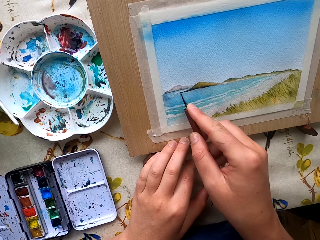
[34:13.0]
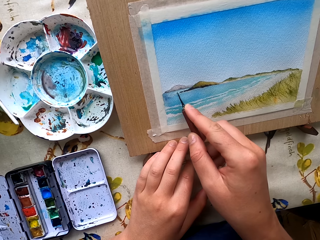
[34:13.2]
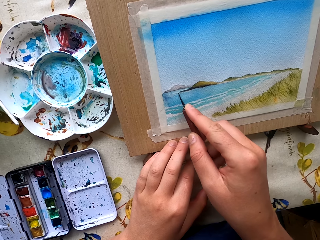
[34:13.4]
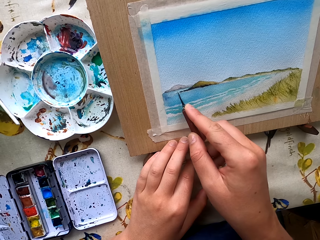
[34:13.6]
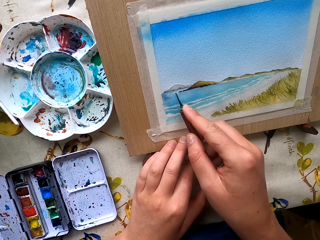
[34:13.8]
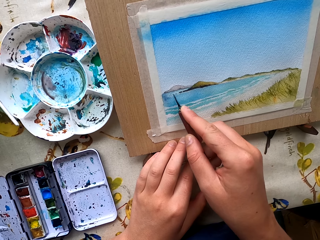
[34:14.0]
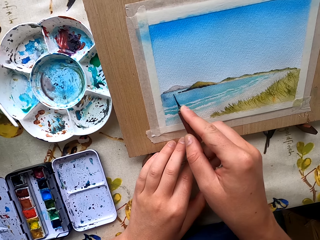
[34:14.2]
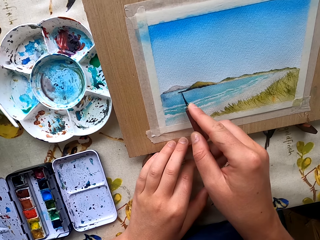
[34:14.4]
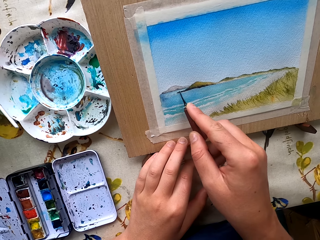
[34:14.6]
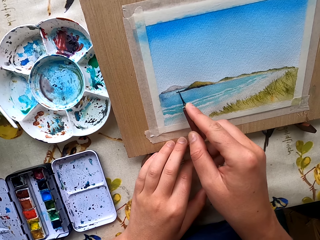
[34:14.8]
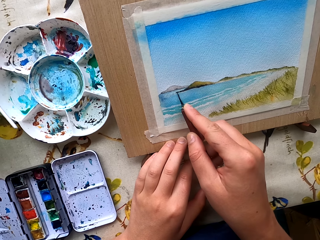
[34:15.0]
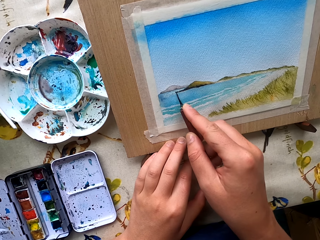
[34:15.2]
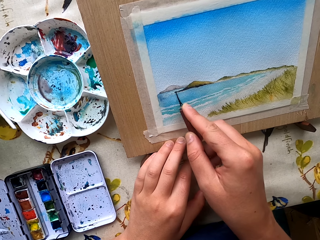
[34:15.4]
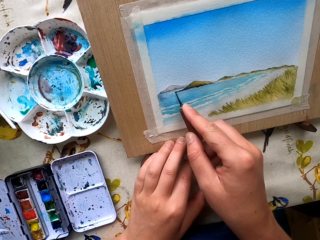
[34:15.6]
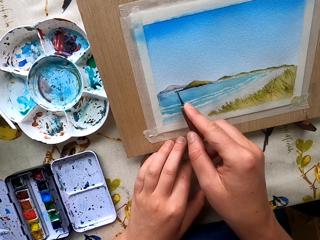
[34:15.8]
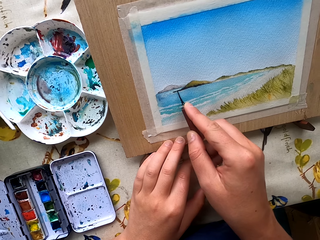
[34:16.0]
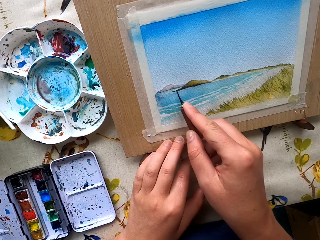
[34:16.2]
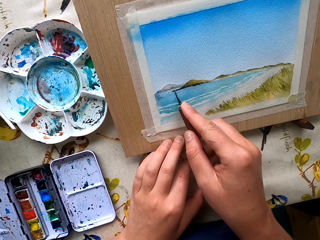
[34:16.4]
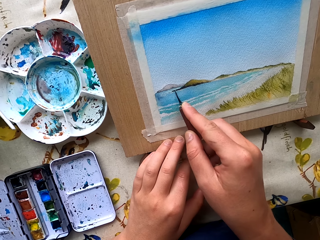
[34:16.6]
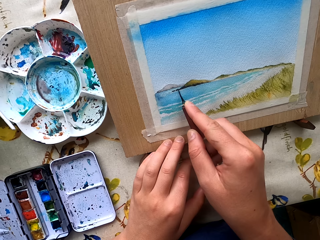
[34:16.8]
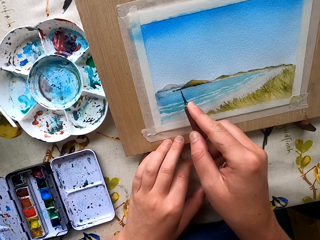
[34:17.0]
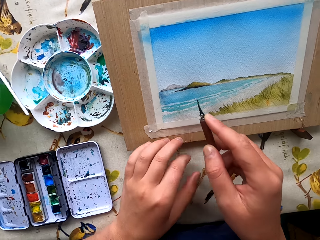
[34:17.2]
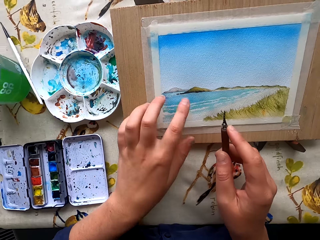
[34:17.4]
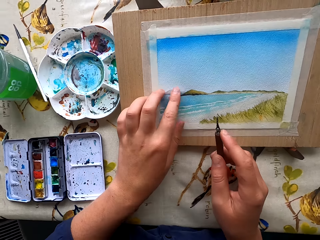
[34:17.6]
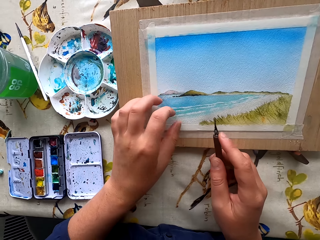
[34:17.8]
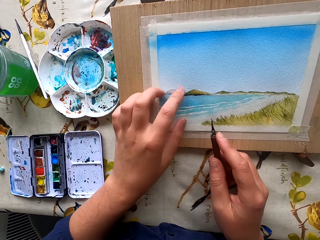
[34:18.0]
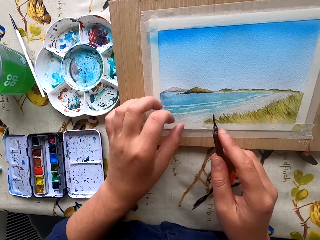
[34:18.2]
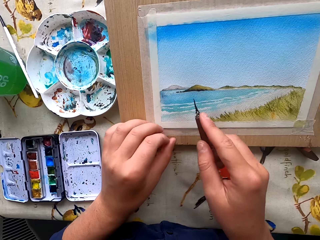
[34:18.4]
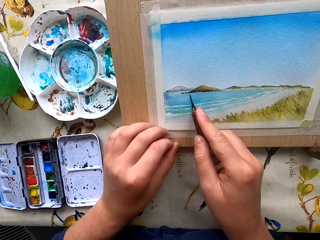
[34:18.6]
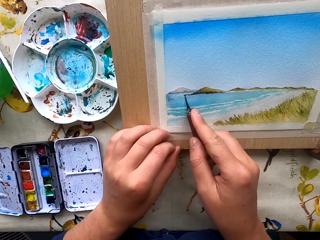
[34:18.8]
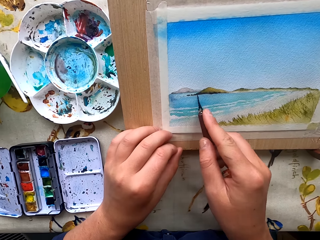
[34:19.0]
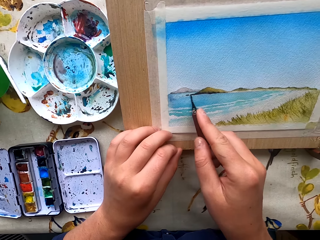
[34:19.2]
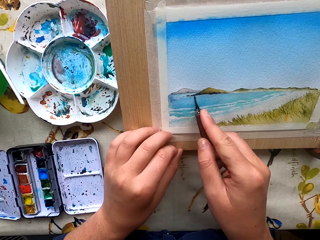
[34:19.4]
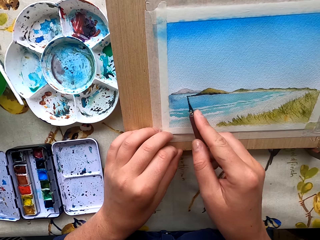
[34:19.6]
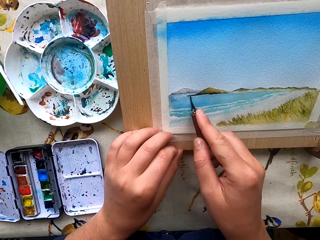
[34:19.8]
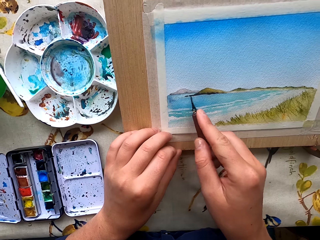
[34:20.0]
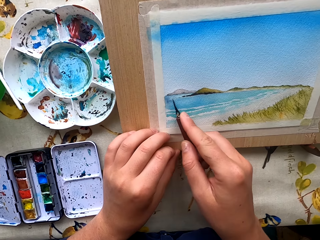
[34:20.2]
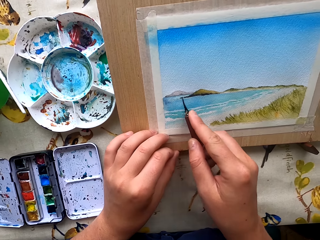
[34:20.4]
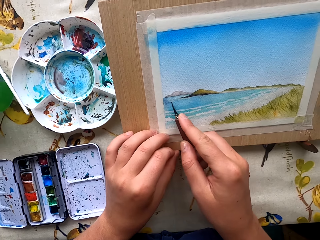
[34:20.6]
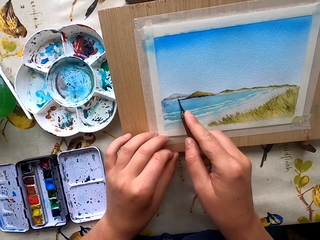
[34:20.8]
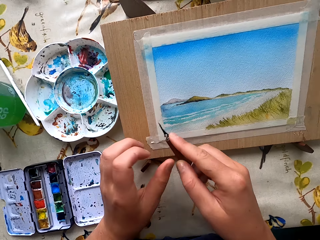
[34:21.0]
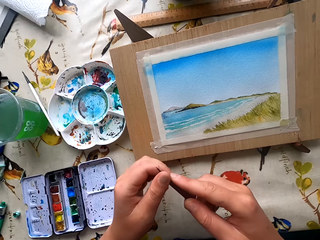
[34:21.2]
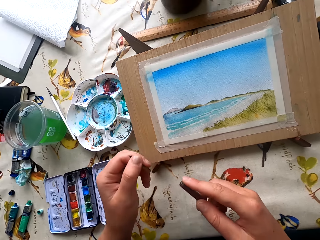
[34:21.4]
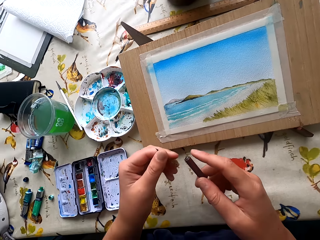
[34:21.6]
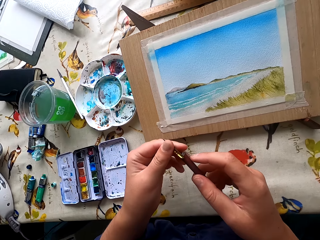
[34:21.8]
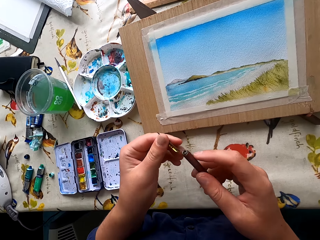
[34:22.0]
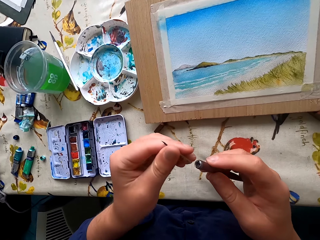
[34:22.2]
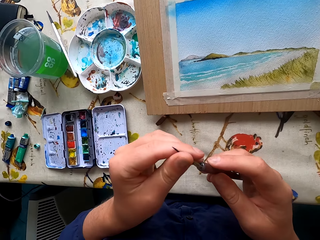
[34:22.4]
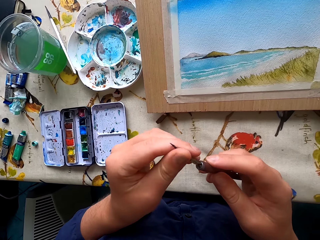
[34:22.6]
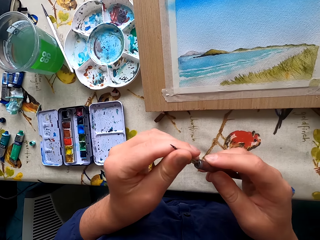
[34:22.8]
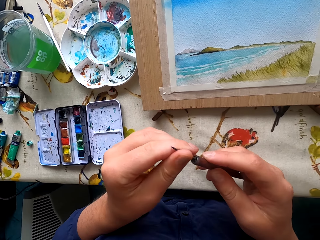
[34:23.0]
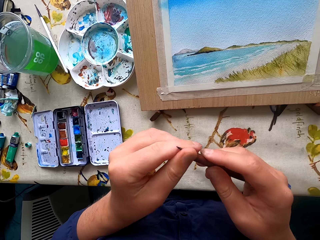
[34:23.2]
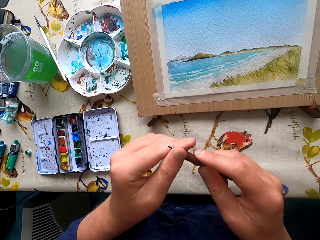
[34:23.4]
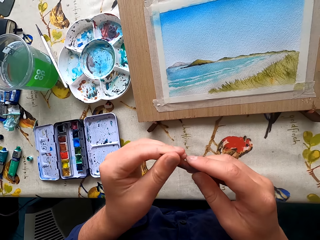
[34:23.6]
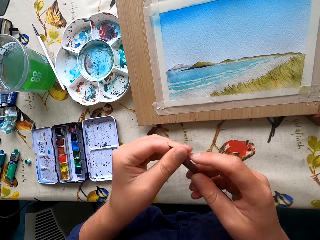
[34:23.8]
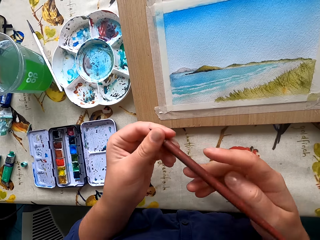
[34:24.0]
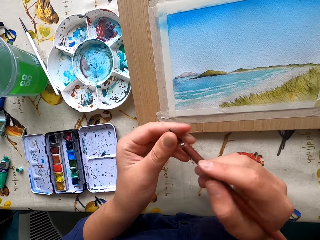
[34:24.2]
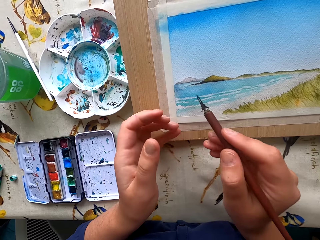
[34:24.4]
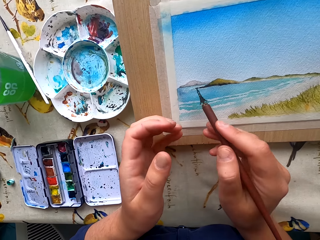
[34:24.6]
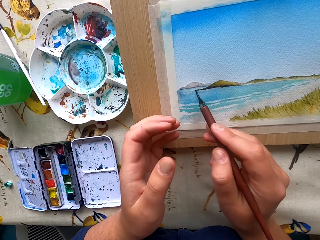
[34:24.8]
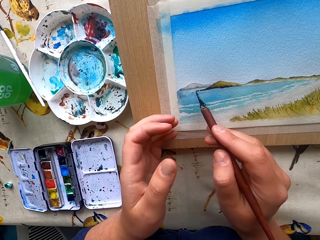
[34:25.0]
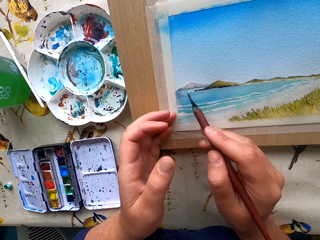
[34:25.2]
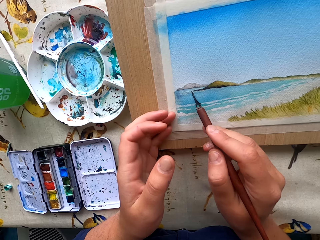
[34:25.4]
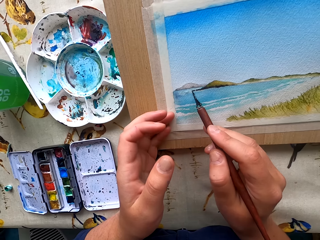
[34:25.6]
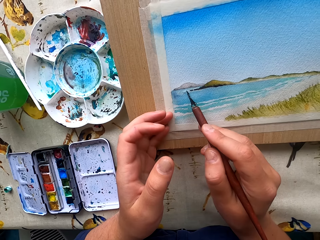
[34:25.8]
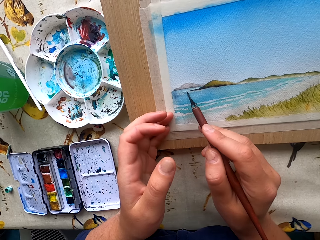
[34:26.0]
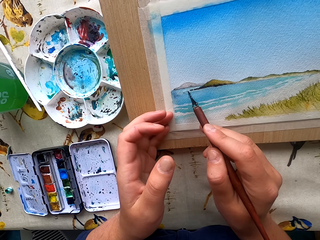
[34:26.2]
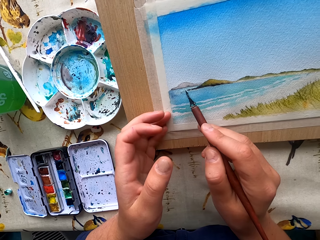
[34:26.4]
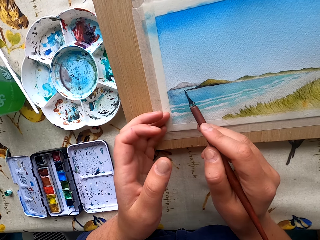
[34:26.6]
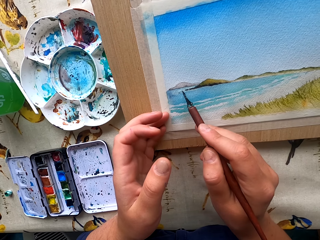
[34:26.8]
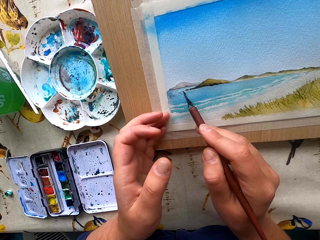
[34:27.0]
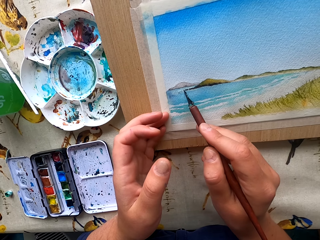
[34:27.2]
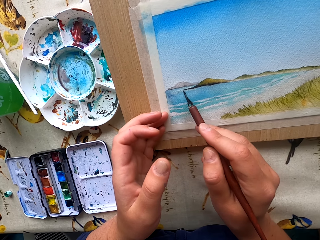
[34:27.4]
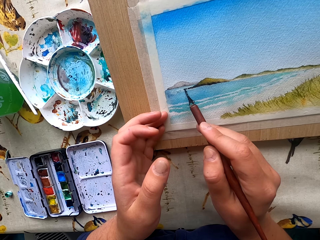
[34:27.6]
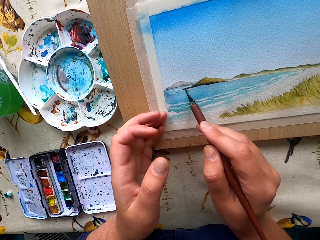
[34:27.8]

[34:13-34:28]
The camera wearer touches the décor with his hands. He draws with something. He fixes the paint scraper tip. He touches something. He scrapes the picture with the paint scraper. He draws with something.

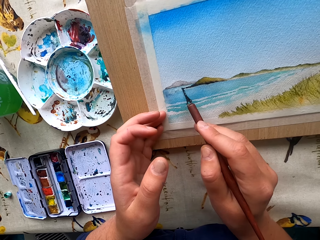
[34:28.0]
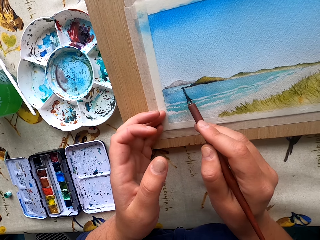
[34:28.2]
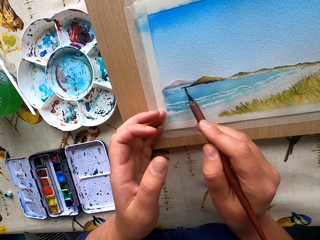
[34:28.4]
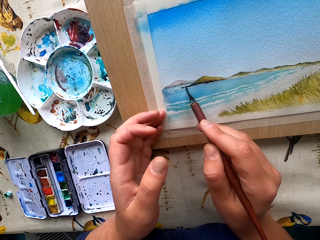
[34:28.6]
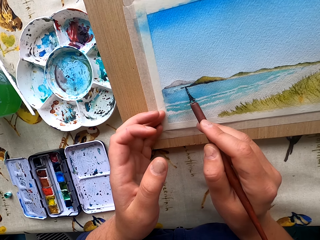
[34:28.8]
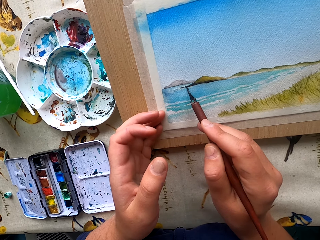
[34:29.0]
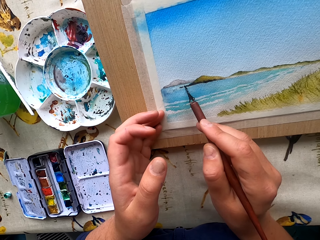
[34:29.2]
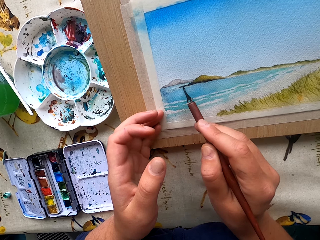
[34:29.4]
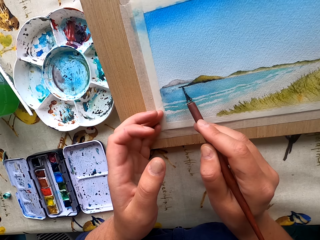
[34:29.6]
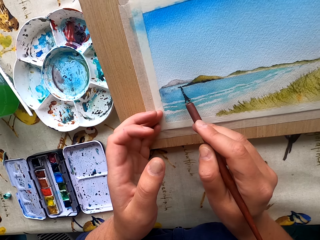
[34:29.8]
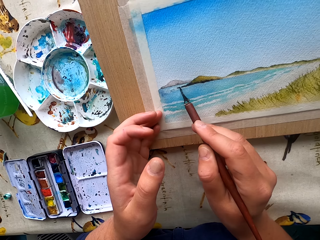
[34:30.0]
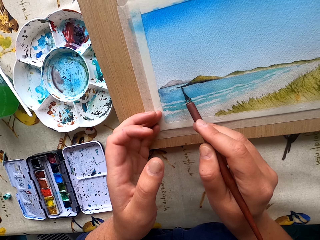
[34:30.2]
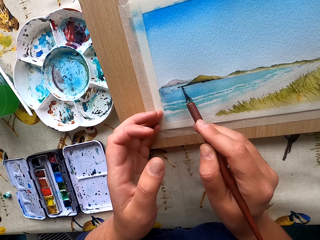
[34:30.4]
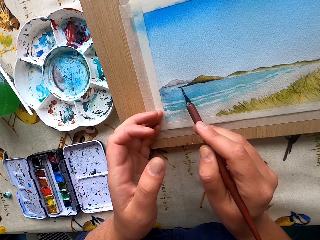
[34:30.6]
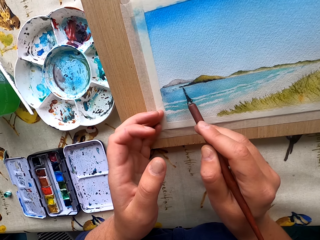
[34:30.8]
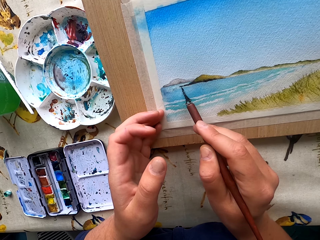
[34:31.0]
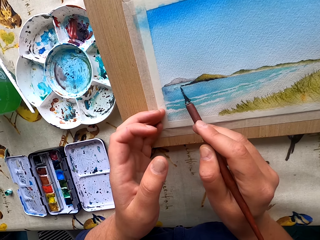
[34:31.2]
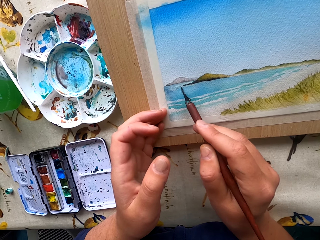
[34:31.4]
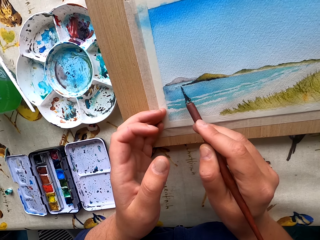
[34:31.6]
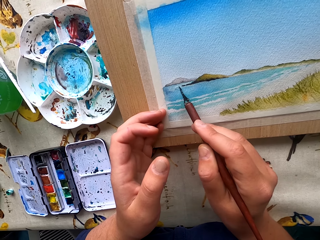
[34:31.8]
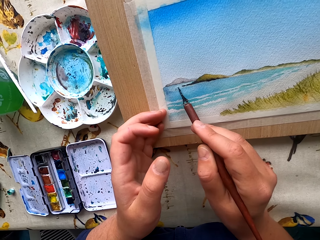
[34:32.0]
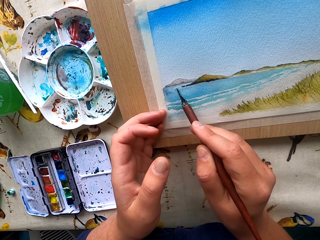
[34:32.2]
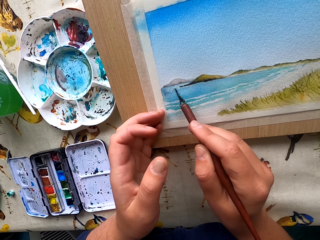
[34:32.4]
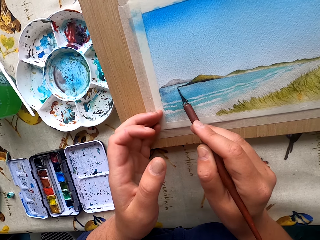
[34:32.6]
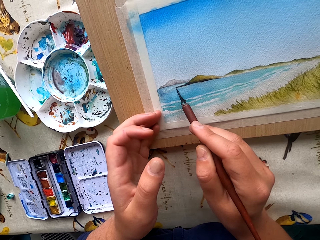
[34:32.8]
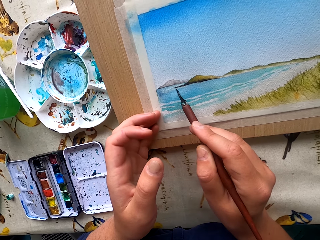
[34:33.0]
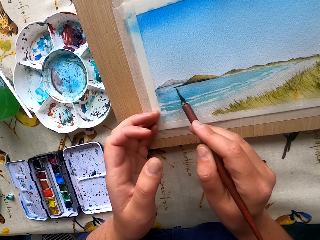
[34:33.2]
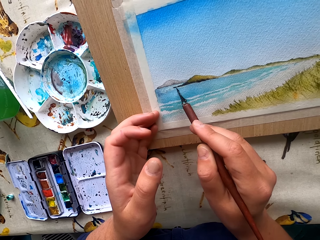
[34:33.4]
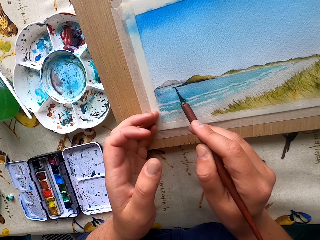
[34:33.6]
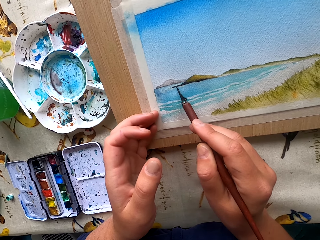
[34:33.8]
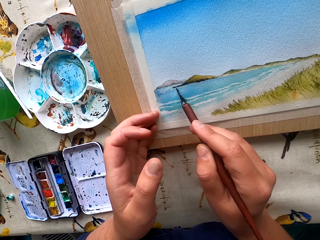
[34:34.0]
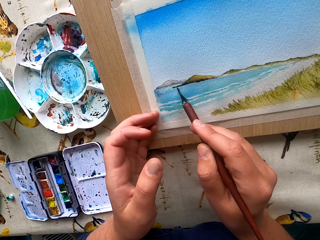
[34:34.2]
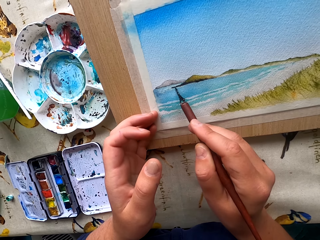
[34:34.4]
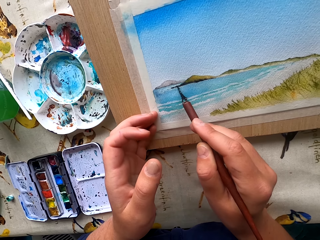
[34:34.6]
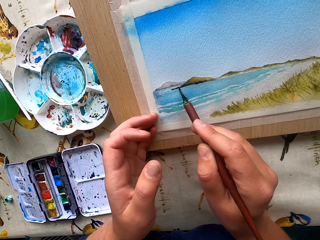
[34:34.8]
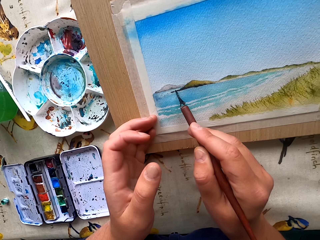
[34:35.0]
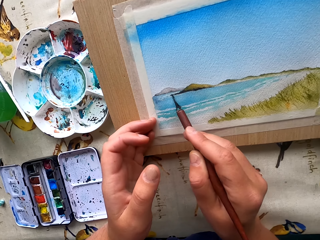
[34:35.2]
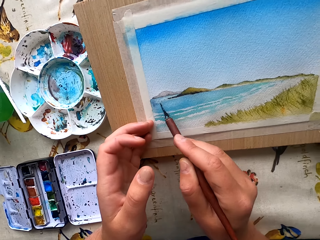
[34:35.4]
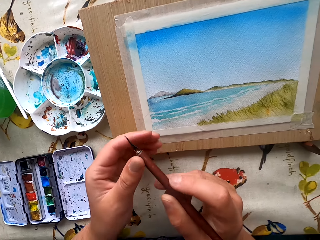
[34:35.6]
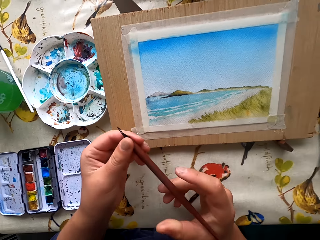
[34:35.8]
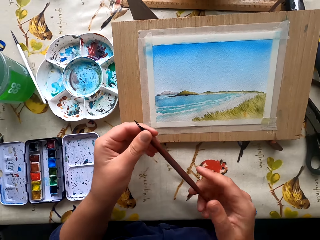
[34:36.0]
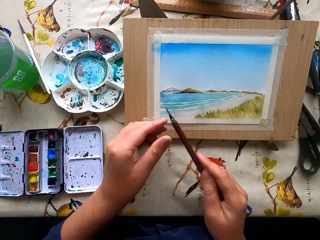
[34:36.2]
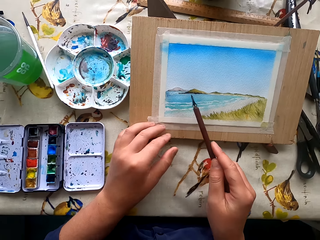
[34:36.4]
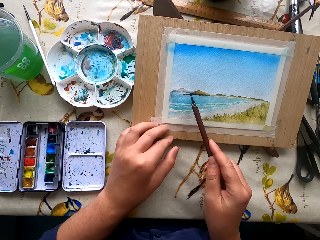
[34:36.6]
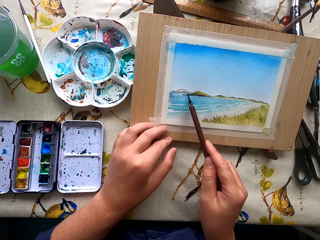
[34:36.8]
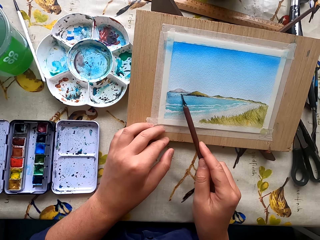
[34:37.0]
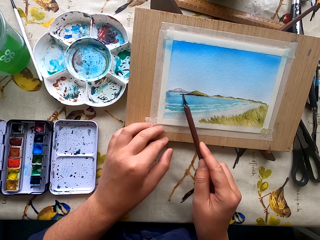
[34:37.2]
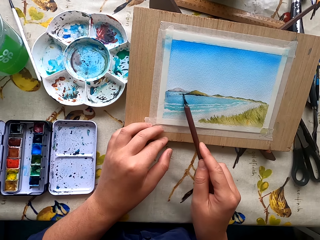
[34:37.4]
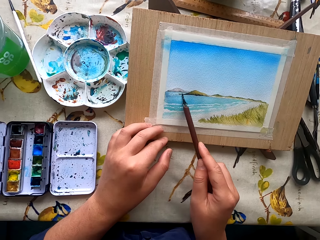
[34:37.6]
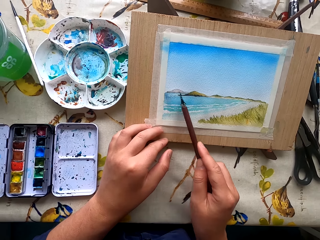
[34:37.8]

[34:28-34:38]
The camera wearer holds a paint scraper with the left hand. They scrape the picture with the paint scraper.
